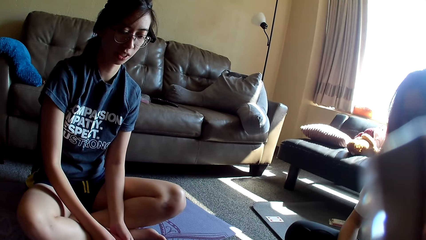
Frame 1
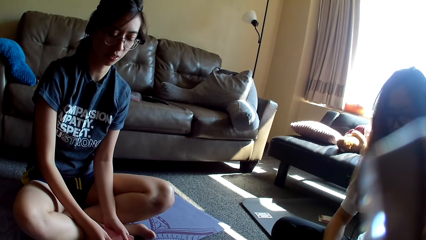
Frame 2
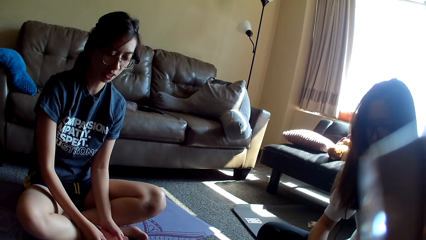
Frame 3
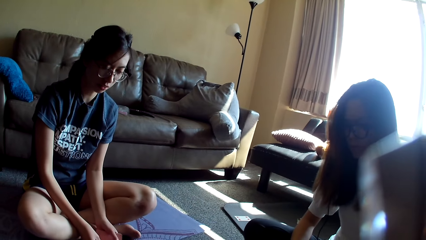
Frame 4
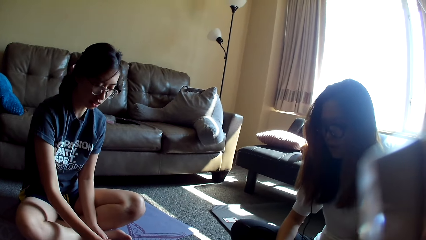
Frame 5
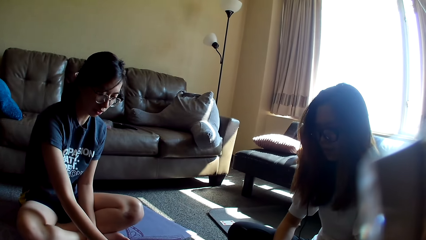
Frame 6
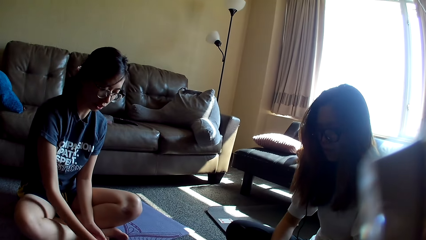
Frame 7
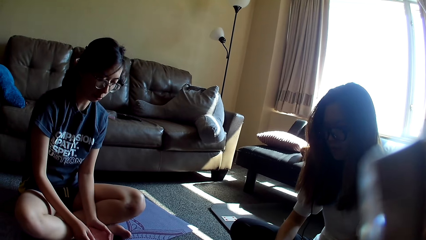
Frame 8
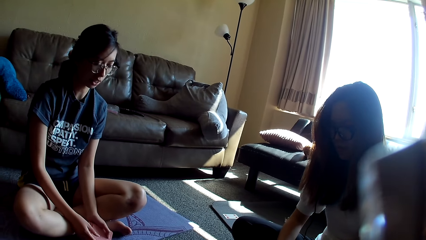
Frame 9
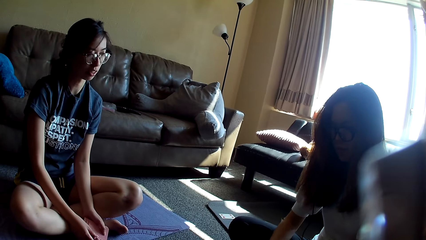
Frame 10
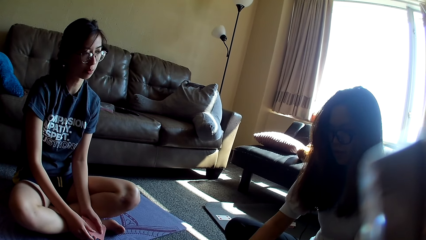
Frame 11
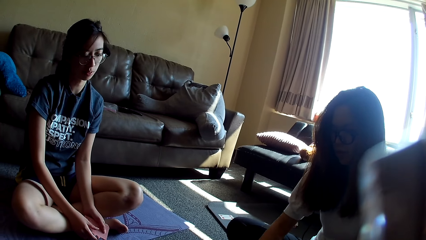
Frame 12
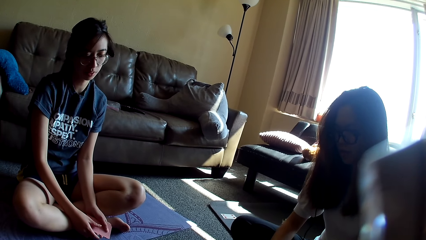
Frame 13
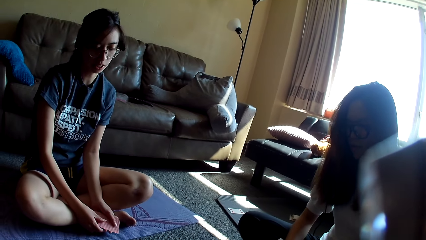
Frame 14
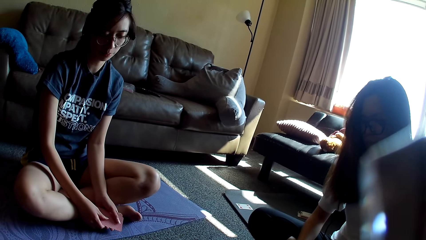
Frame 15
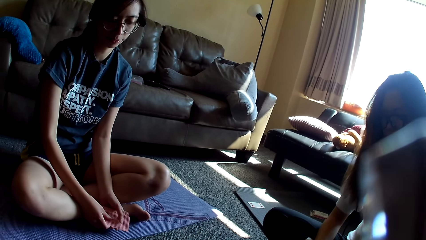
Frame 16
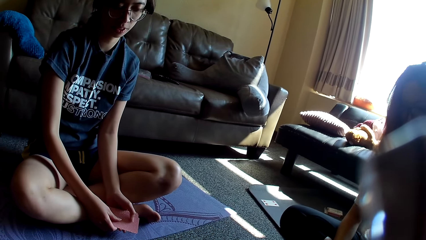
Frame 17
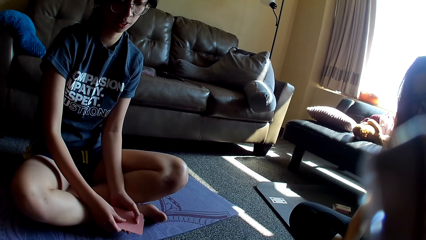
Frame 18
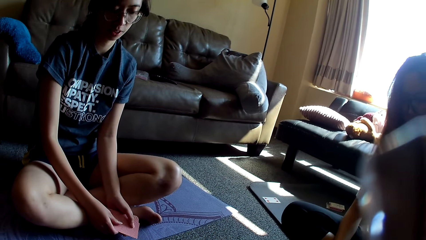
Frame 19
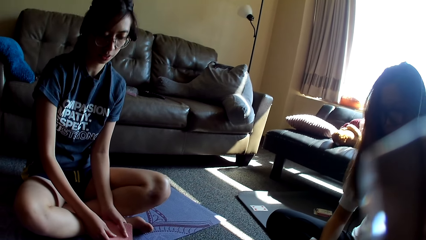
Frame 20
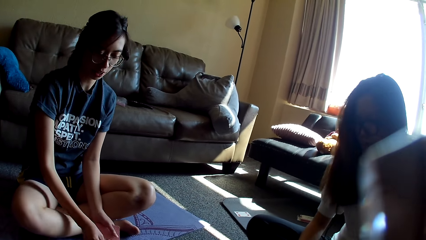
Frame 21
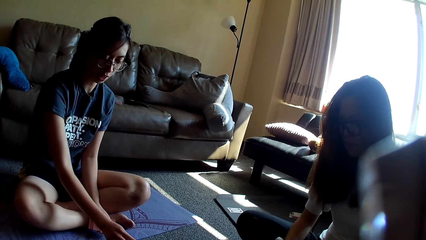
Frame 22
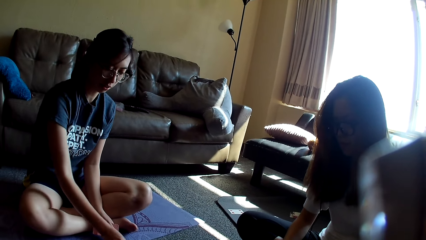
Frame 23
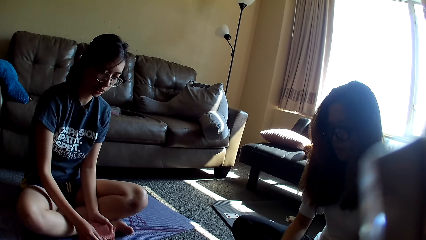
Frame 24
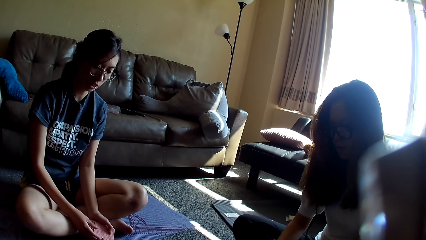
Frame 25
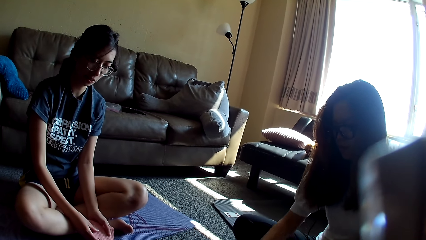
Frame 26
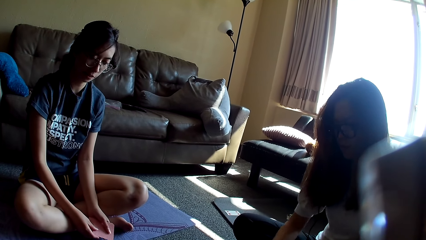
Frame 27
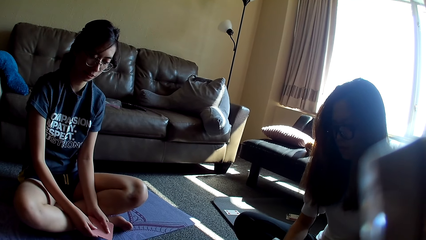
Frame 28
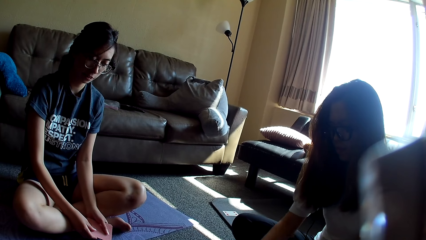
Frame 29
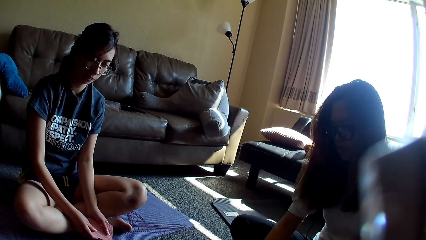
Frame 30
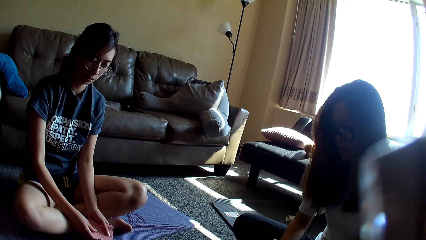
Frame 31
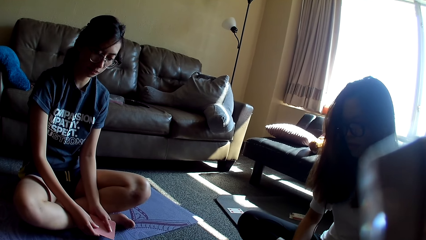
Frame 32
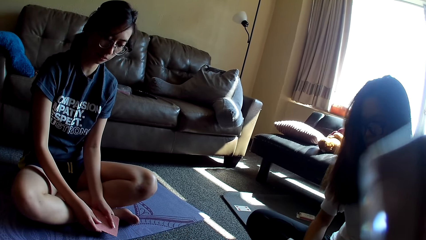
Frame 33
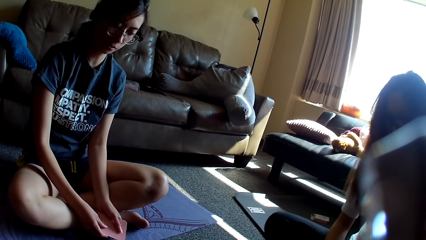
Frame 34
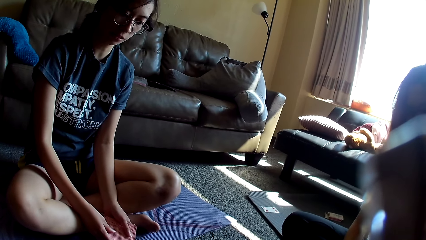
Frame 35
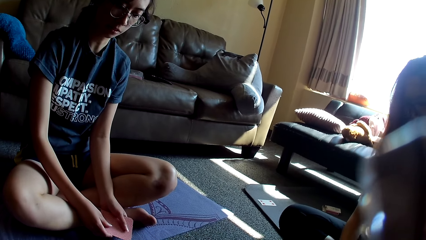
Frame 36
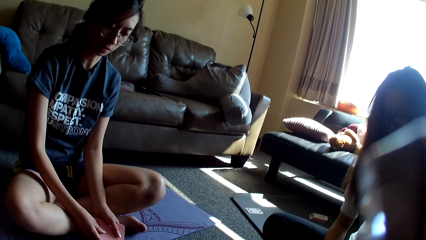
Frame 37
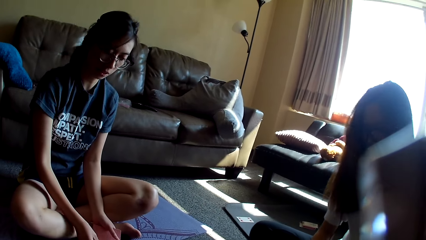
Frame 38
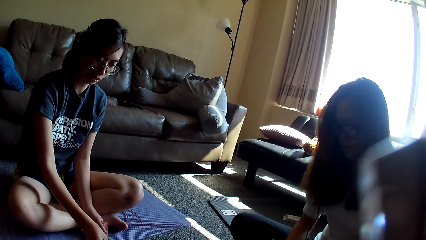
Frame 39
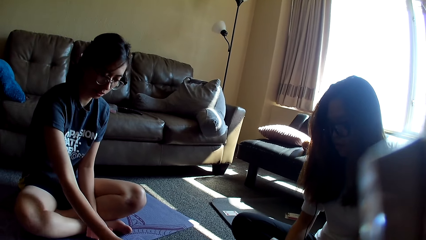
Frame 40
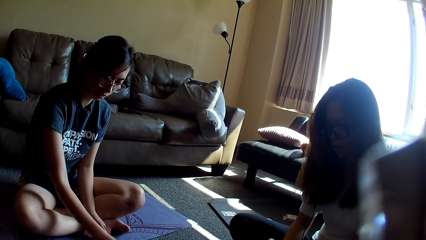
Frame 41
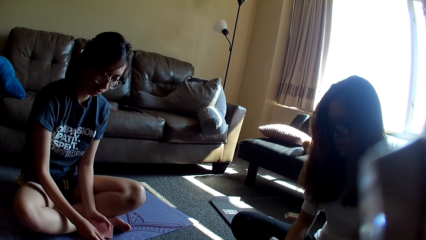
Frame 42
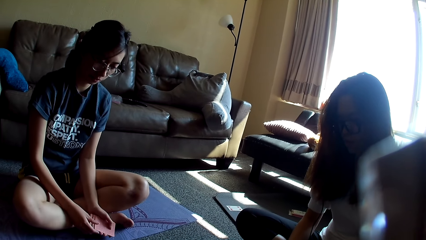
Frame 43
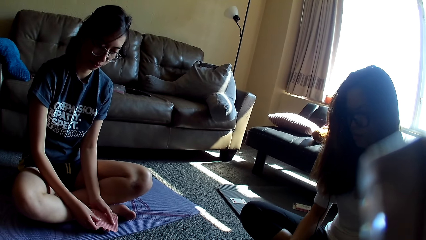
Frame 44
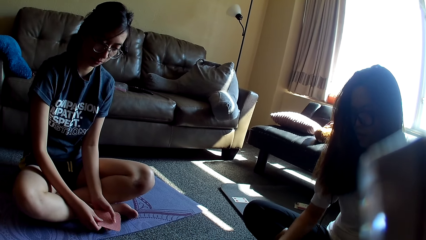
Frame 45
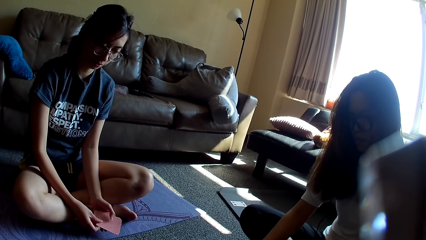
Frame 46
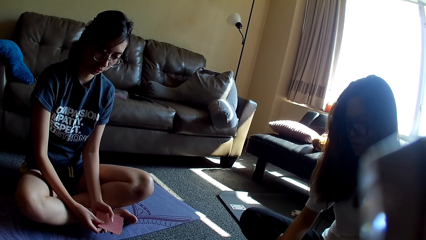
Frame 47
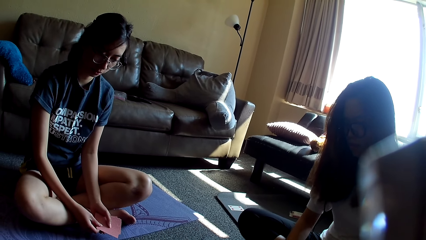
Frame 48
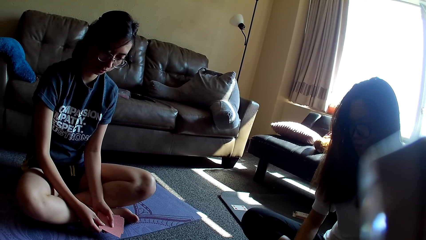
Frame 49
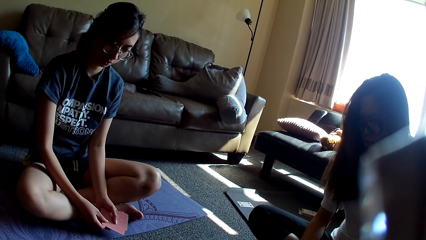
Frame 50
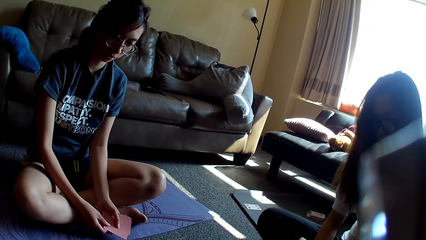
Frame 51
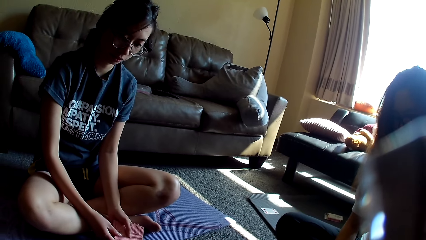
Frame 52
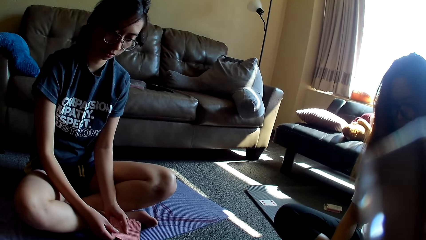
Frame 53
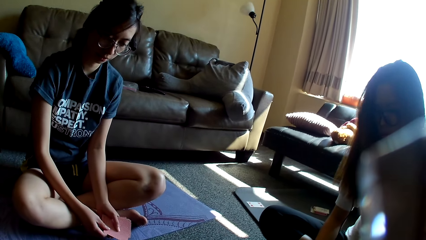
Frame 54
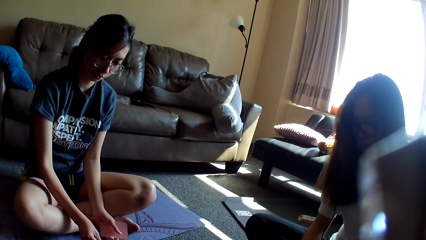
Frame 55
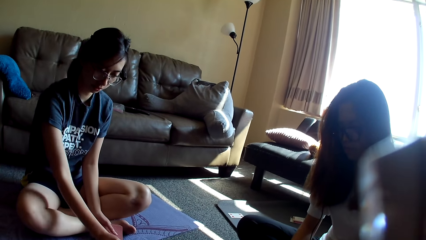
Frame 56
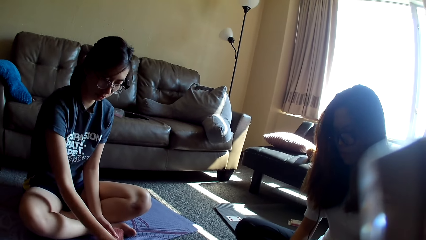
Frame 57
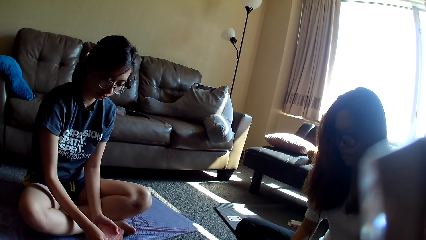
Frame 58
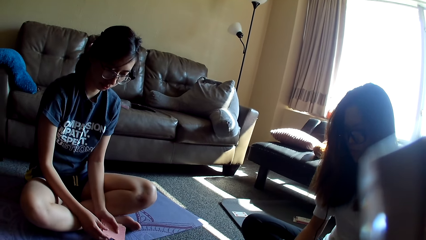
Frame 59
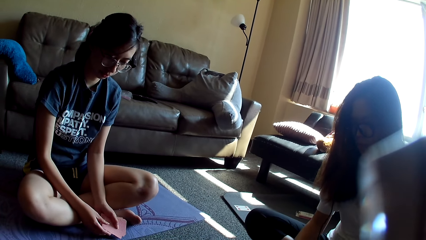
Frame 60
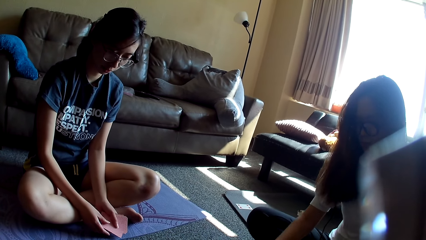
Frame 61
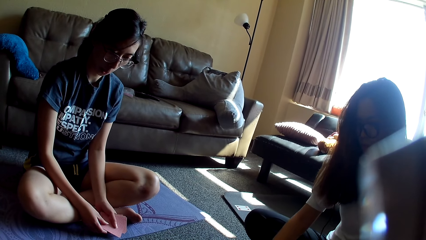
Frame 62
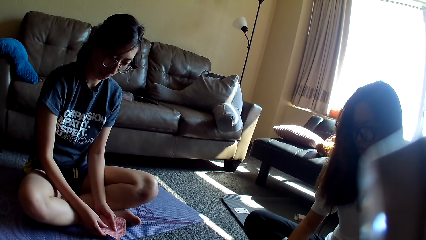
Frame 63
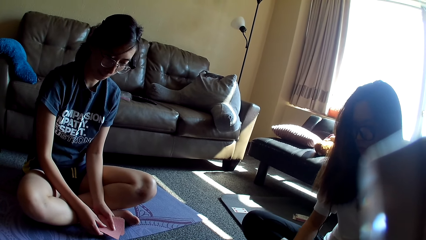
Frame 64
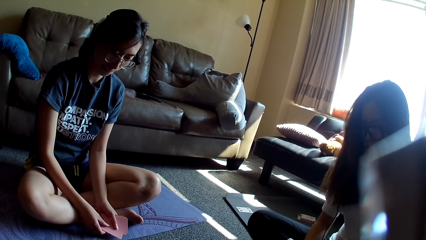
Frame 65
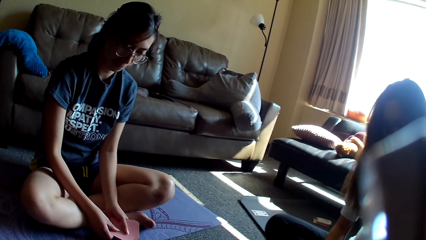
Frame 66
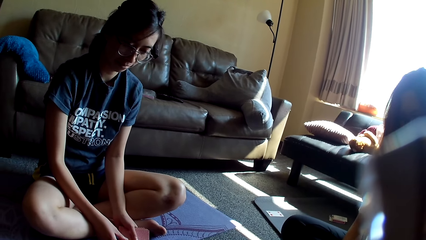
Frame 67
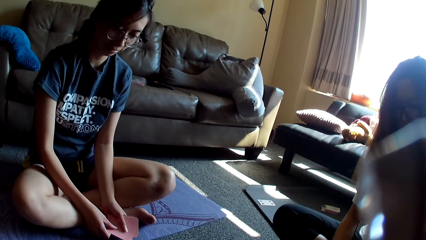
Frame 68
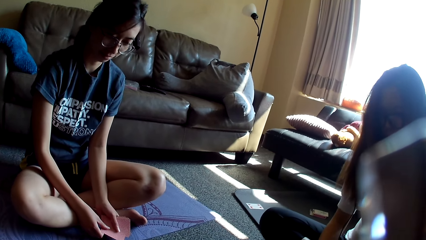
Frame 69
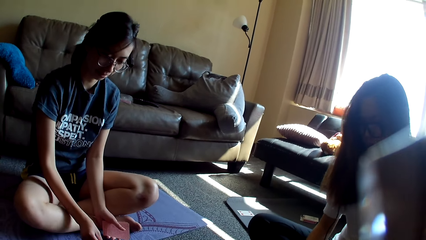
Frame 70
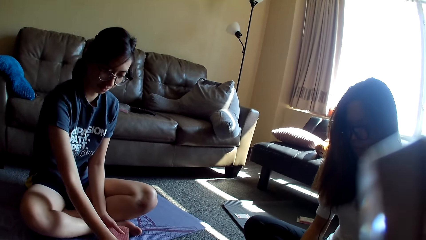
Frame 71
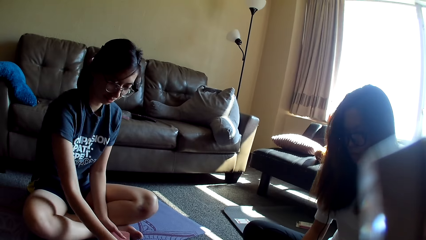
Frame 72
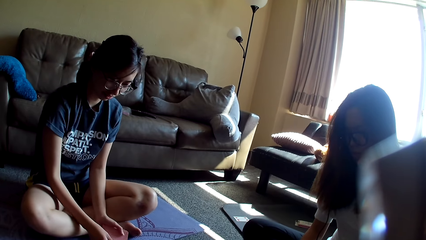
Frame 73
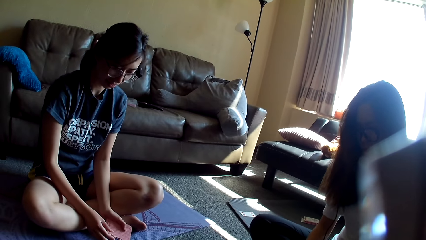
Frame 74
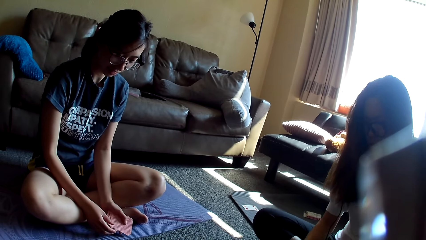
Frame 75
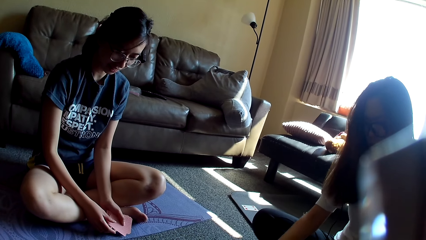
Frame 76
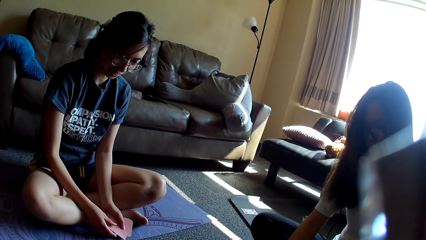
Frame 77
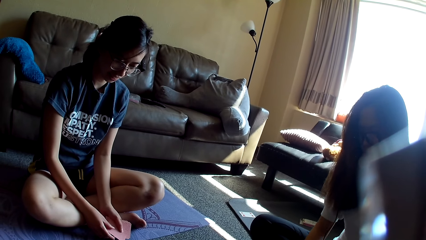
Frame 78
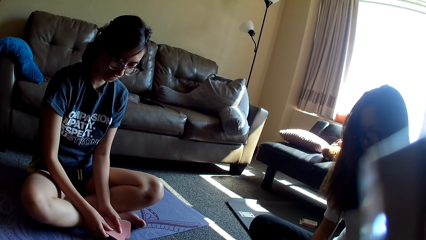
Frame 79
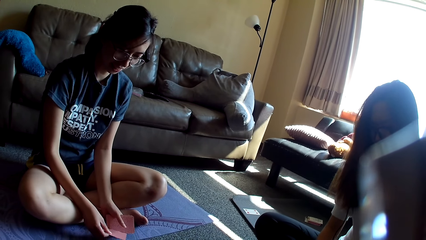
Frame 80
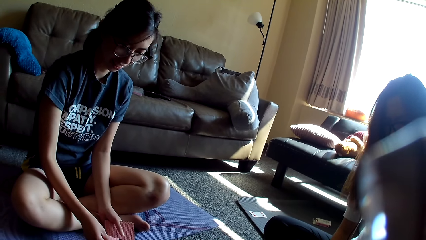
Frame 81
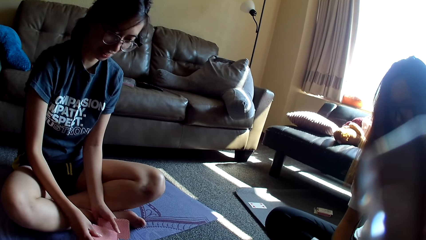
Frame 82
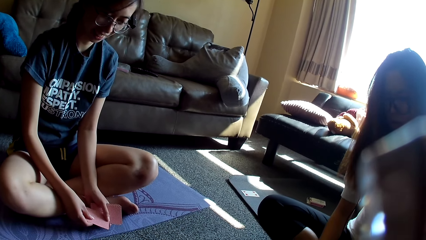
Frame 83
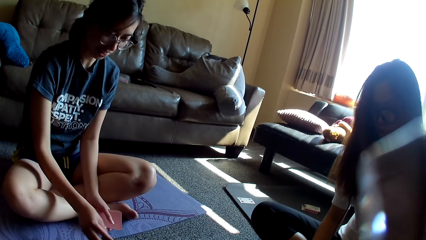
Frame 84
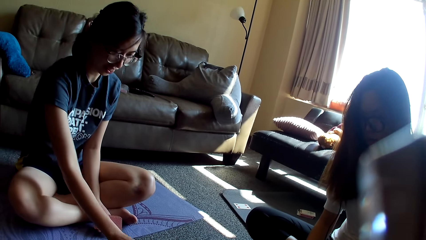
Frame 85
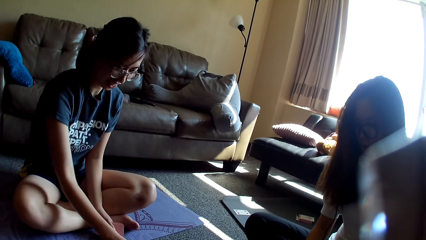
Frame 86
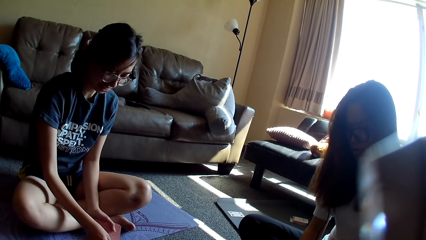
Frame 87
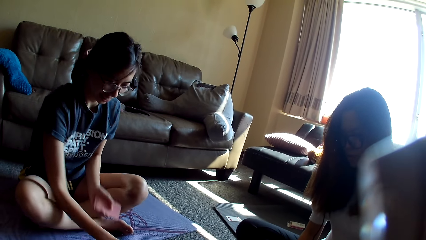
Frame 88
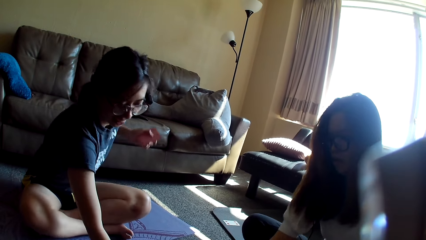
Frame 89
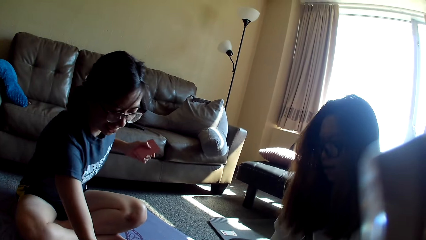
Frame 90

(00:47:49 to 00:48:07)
A woman places a card on the floor. Another woman places a card on the floor. The first woman holds cards and places a card on the floor. The other woman drops the card game. The first woman holds cards. The other woman drops the card game. The camera wearer looks around. The first woman places a card on the floor and holds cards. The other woman drops the card game. The first woman places a card on the floor and holds cards. The other woman places a card on the floor. The first woman places a card on the floor and holds the card game. The other woman places a card on the floor. The first woman places a card on the floor.
